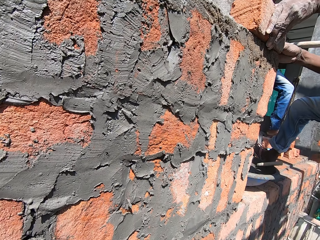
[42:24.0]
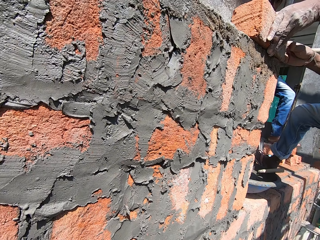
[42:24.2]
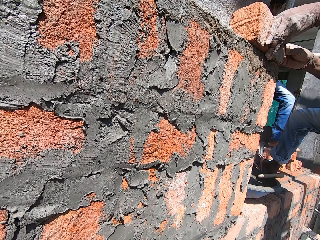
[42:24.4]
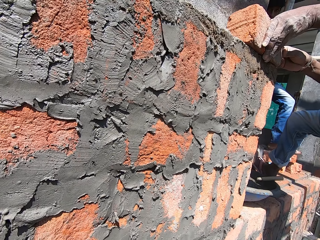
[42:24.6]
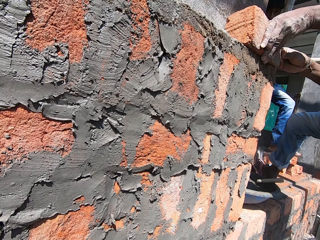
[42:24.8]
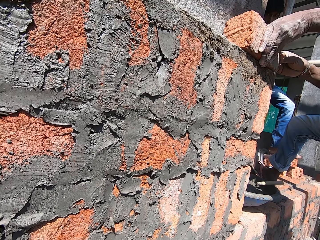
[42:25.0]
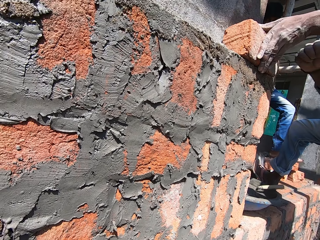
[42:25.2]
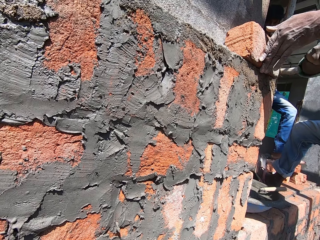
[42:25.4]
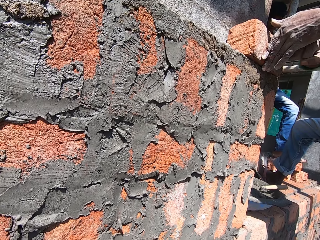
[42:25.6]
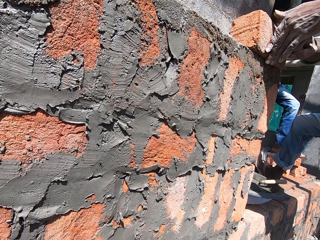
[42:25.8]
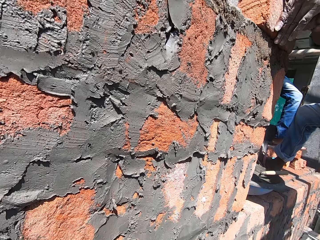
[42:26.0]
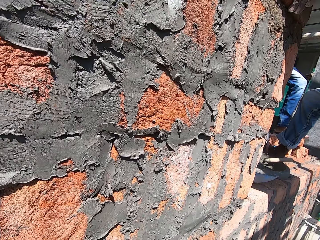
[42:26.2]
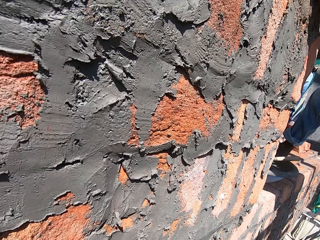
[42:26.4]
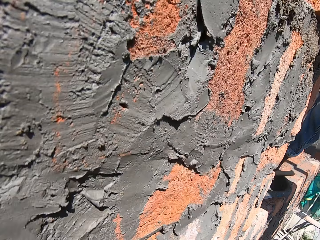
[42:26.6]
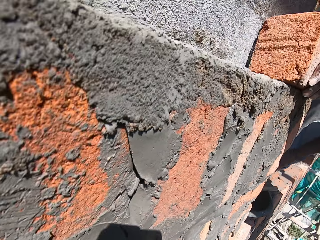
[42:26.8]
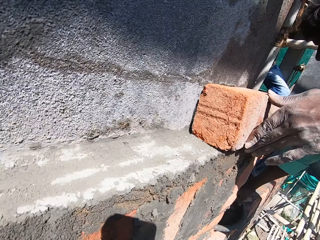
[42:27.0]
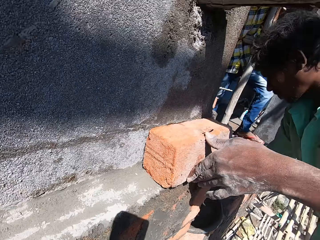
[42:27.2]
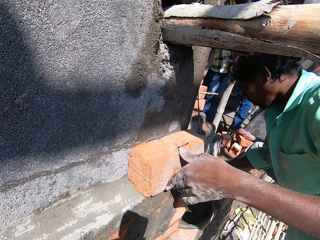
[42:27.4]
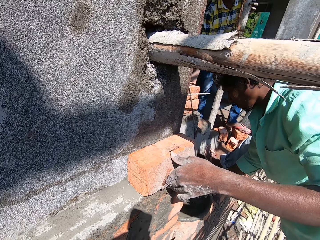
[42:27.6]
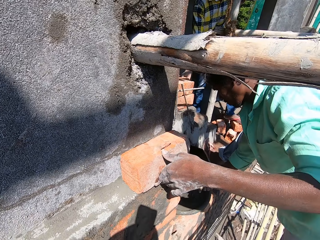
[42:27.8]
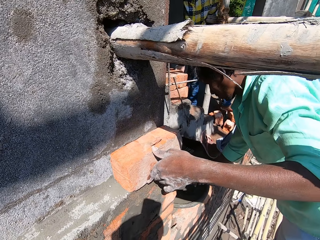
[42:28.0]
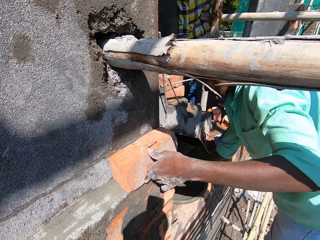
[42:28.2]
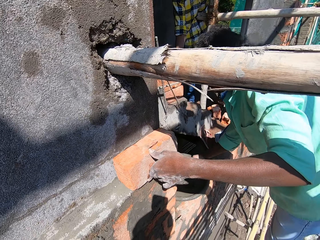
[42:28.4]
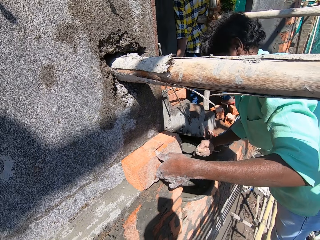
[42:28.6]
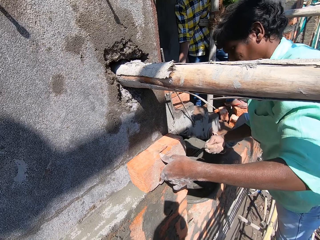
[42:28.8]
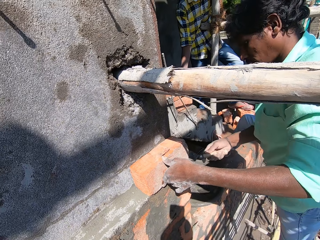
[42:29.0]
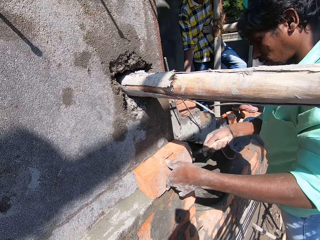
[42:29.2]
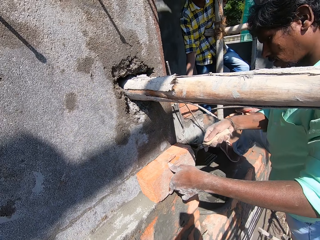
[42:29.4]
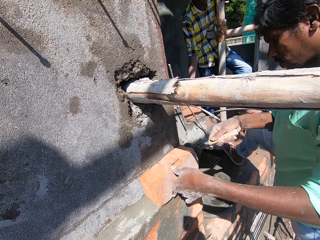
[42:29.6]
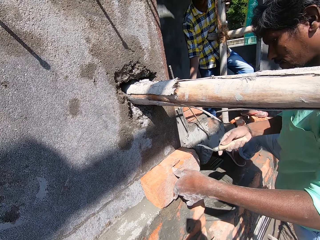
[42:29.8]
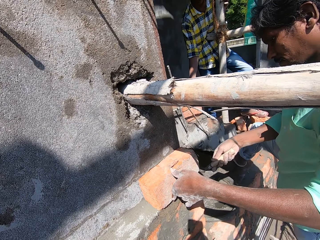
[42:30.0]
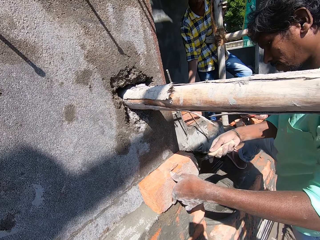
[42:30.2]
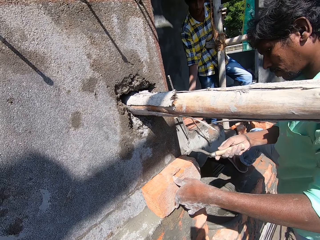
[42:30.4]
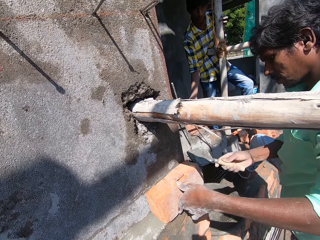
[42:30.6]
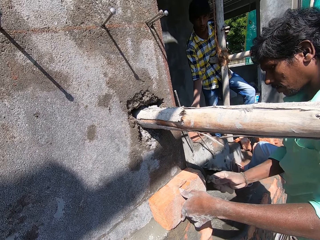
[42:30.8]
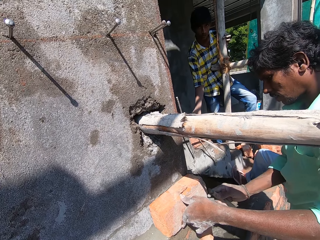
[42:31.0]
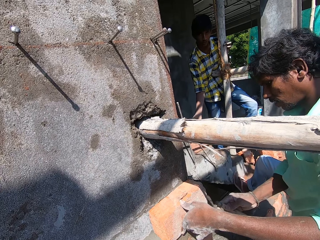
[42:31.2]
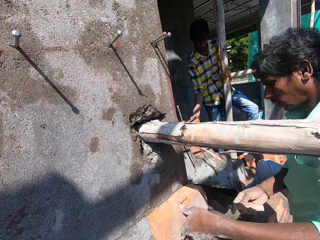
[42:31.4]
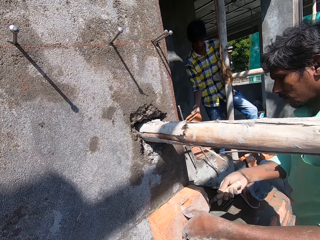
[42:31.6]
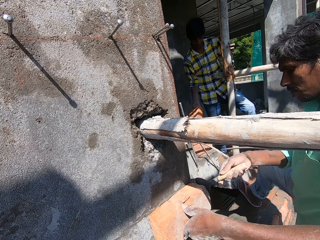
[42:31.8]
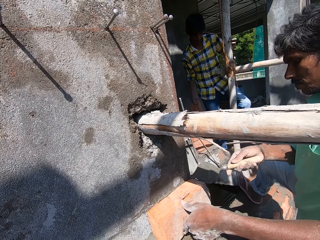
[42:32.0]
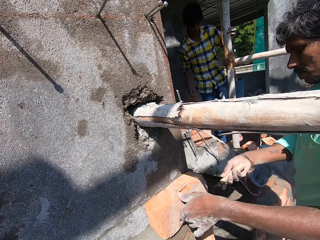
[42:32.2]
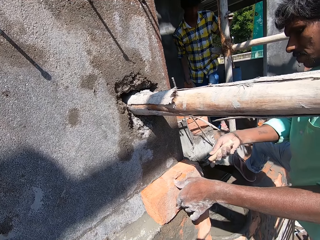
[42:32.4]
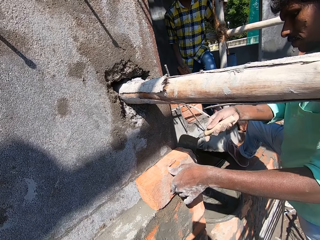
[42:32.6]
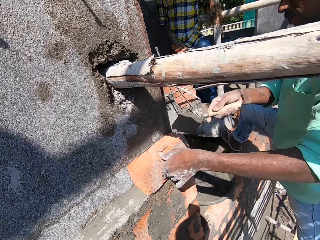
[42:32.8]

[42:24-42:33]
The man holds a brick on the wall with his left hand. He aligns stone on the wall with his hands. He pushes the brick on the wall with both hands. He hits the brick on the wall with his right hand. A person holds a stone. The man scoops some mixed cement from the head pan on the ledge with the trowel in his right hand. He plasters the brick on the wall with the mixed cement on the trowel in his right hand.

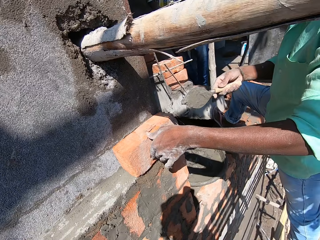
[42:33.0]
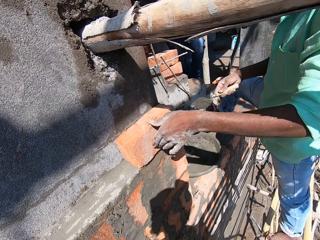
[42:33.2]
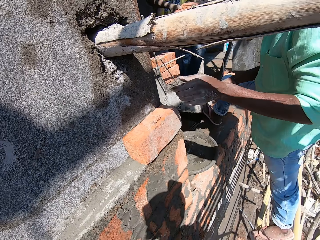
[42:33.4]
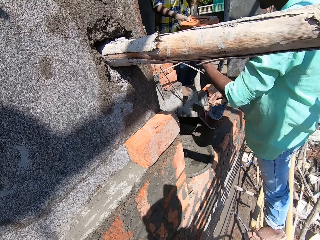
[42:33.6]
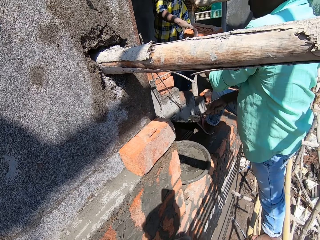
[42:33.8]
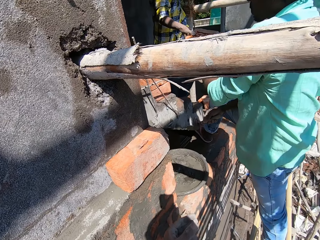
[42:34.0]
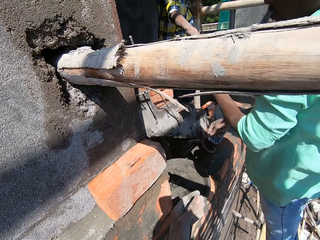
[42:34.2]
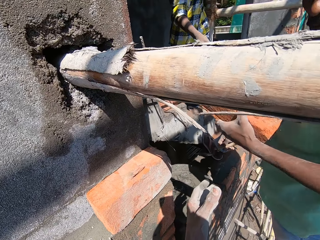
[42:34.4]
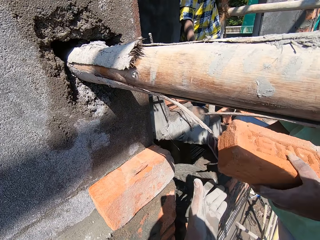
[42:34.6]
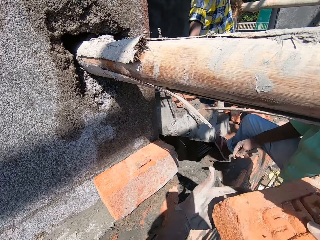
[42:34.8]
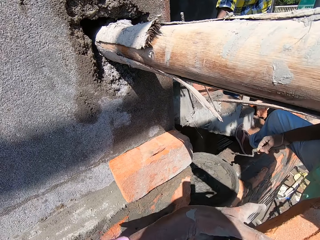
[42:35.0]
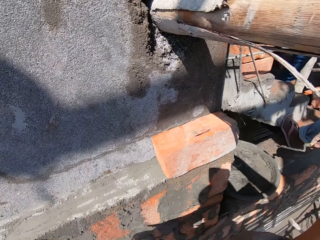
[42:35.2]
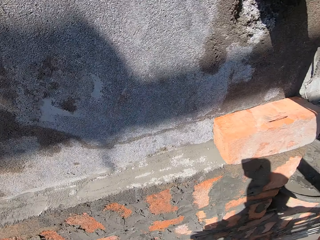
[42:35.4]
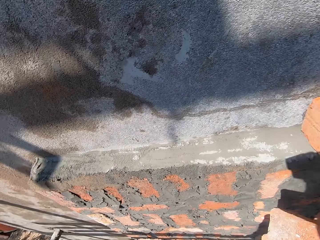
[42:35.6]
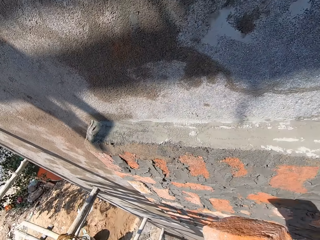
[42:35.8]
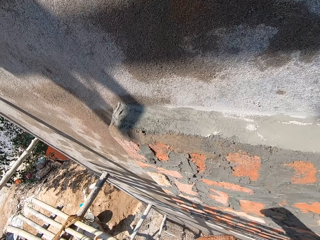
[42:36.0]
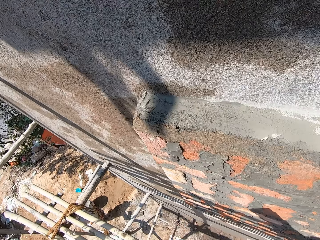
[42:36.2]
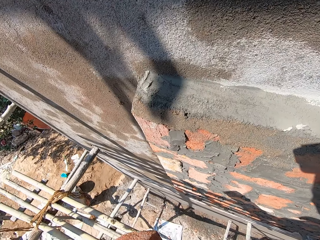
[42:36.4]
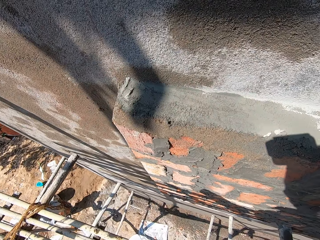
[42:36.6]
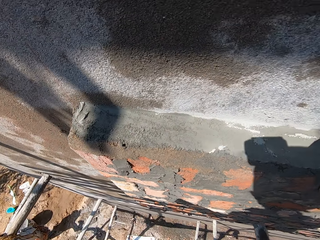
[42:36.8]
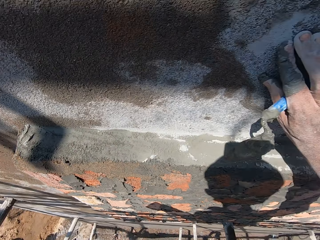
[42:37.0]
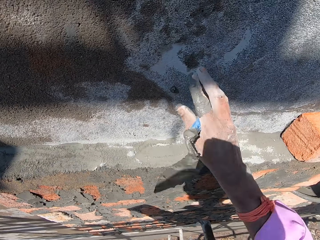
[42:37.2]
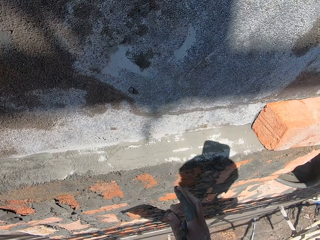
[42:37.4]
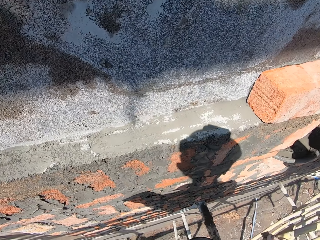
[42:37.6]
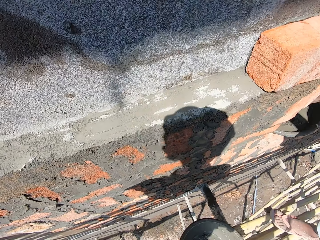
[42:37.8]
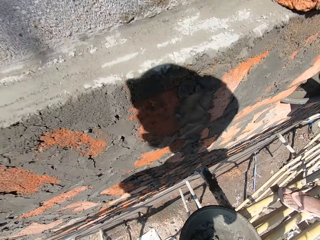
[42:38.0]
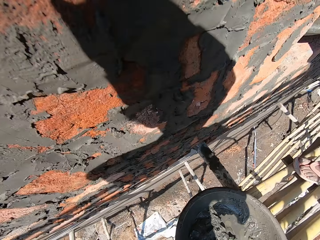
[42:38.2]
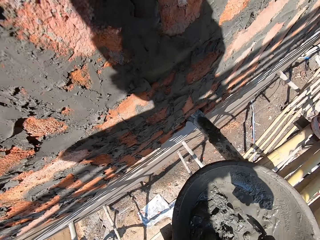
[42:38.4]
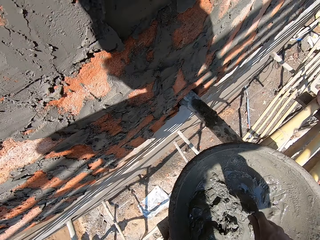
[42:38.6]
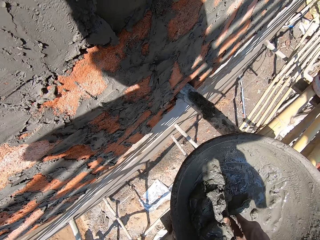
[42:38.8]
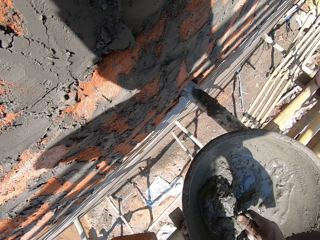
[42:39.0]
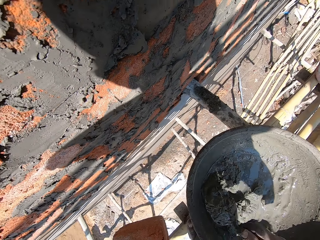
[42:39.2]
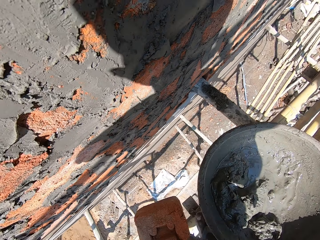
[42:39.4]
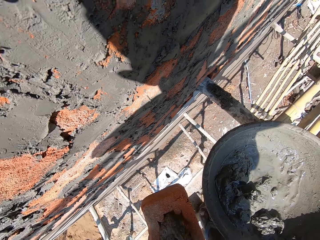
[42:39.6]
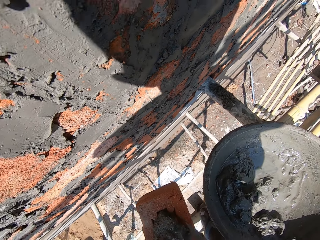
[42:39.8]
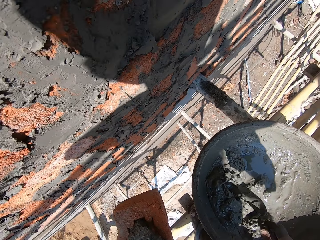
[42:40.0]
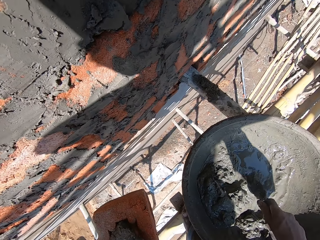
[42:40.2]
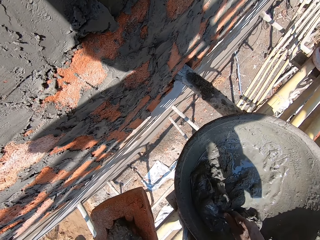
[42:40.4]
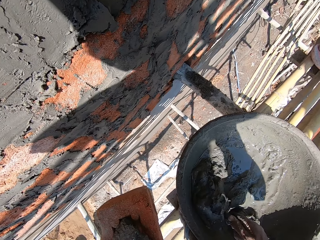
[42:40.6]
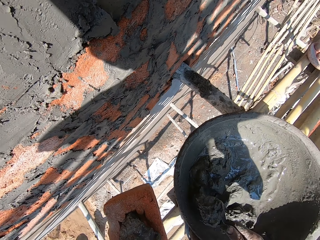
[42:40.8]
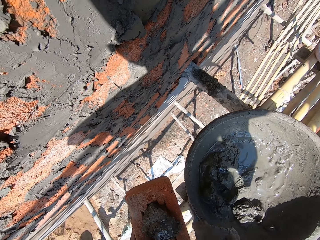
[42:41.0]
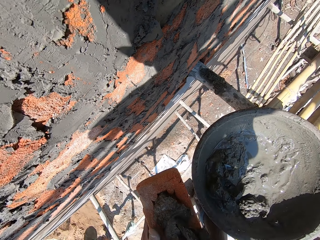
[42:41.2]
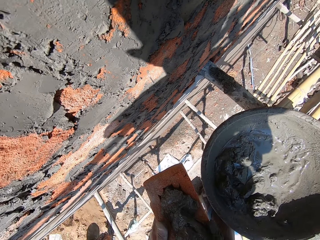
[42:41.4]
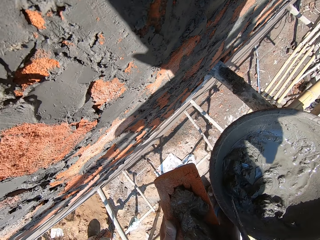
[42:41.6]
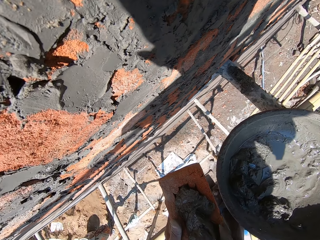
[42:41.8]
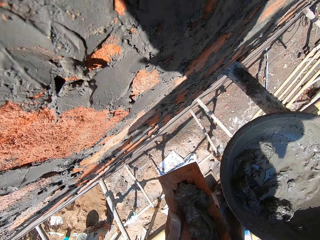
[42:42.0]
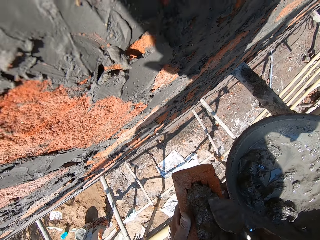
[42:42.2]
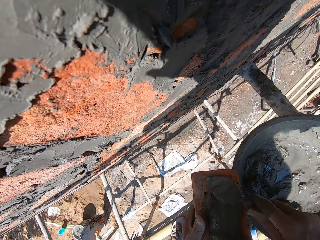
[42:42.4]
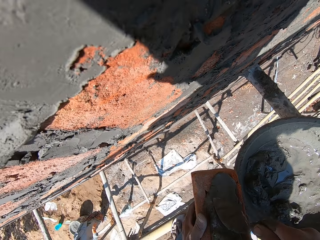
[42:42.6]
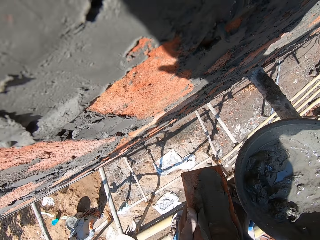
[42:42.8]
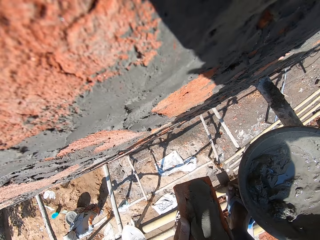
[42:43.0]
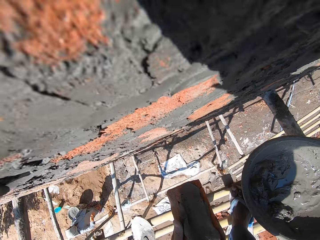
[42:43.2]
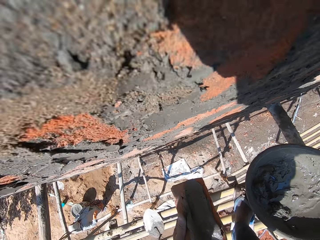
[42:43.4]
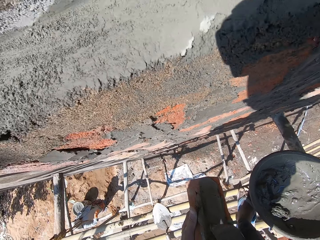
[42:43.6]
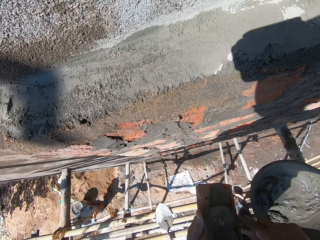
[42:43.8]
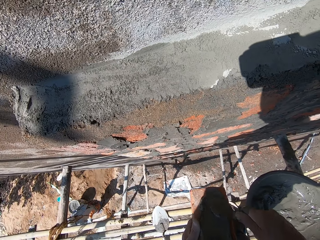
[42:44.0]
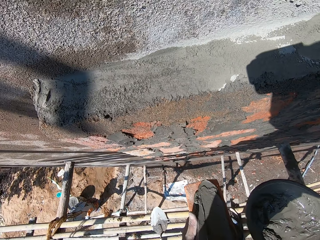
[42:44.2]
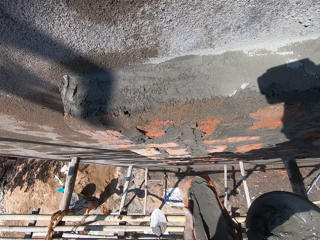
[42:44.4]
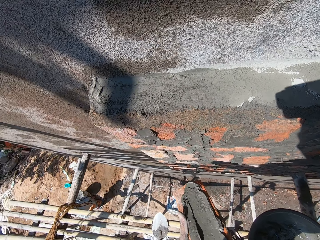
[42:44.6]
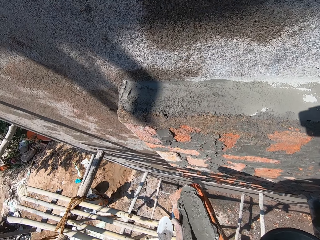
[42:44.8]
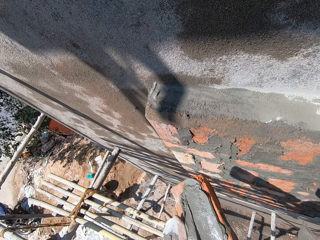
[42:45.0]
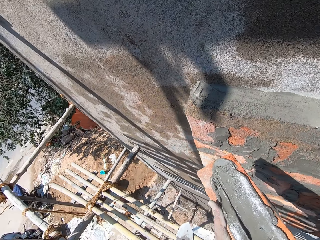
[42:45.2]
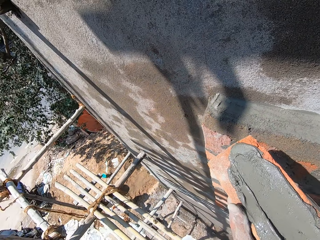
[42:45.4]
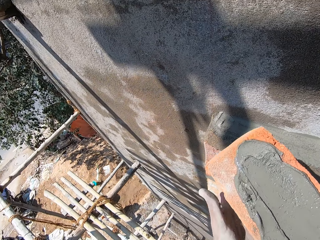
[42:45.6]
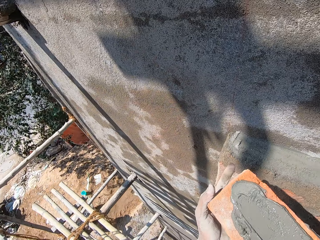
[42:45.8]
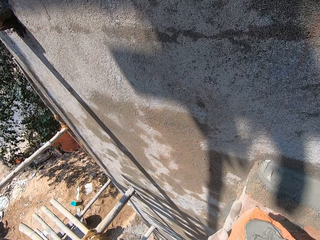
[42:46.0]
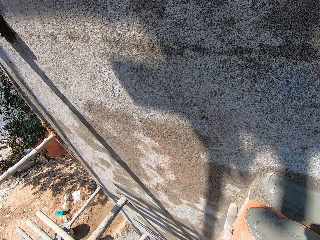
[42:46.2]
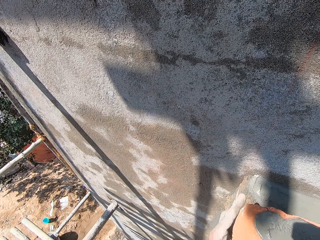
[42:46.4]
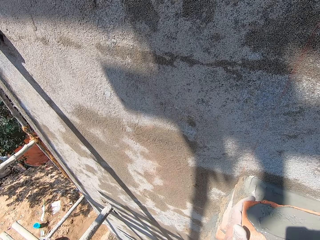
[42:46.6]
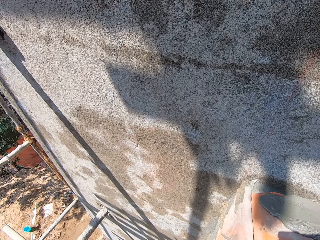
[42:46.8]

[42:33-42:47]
Another man passes the brick or block to the man with his right hand. The man collects the brick from the other man with his left hand. He passes the brick to the camera wearer with his left hand. The camera wearer collects the brick from the man with his left hand. He touches a wall. He scoops some mixed cement from the head pan on the bamboo woods with the trowel in his right hand. He pours the mixed cement on the brick in his left hand with the trowel in his right hand. He scoops some mixed cement from the head pan on the bamboo woods with the trowel in his right hand. He pours the mixed cement on the brick in his left hand with the trowel in his right hand. He smoothens the mixed cement on the brick in his left hand with the trowel in his right hand. He holds the brick with both hands. He aligns the block on the wall with his hands.
